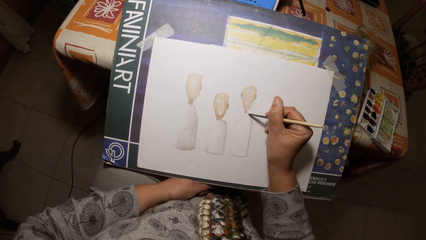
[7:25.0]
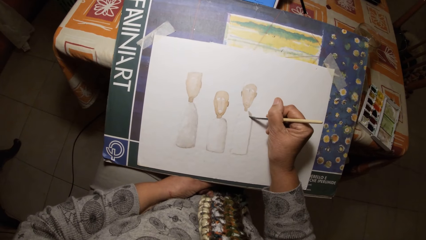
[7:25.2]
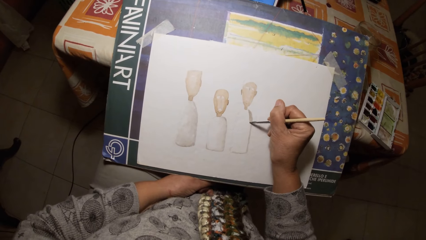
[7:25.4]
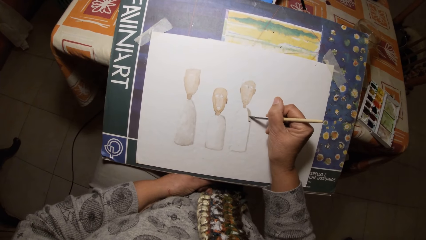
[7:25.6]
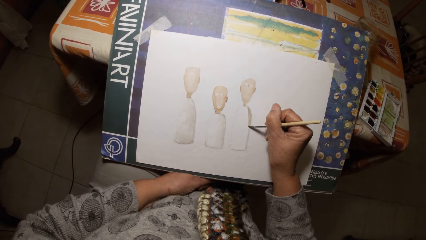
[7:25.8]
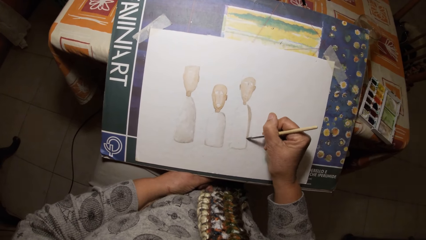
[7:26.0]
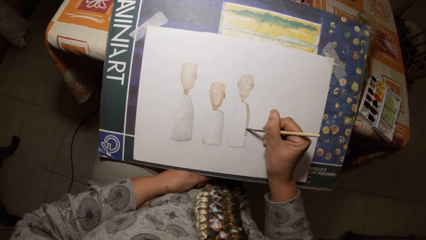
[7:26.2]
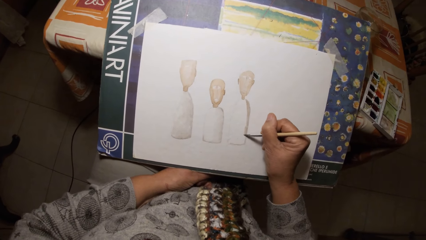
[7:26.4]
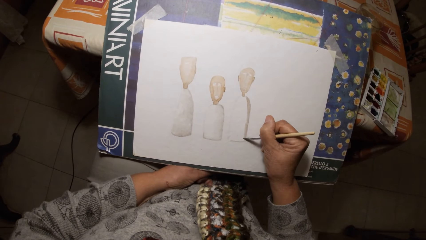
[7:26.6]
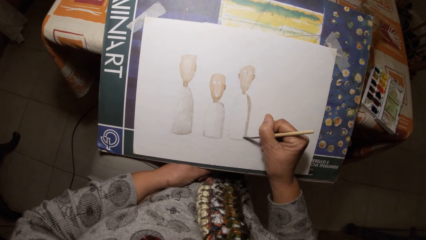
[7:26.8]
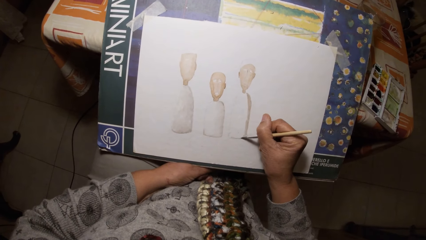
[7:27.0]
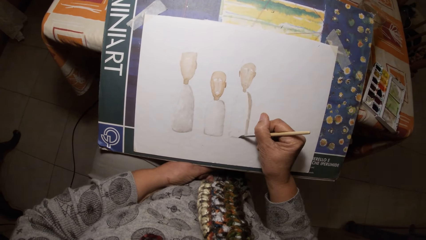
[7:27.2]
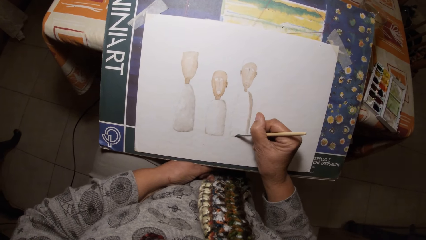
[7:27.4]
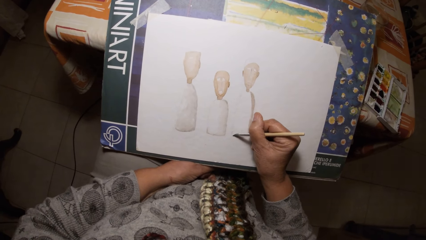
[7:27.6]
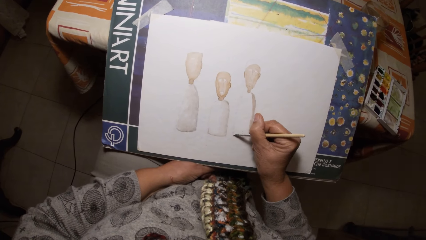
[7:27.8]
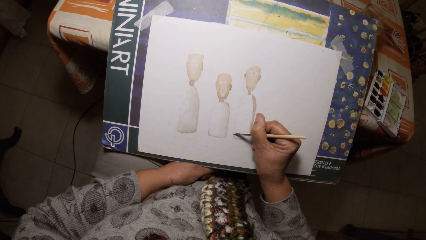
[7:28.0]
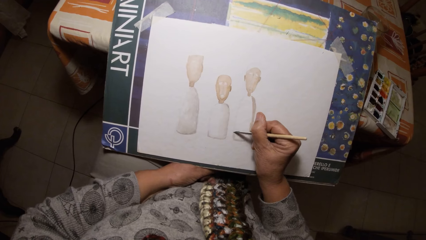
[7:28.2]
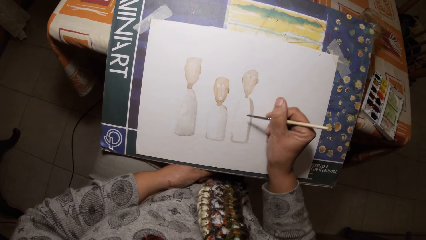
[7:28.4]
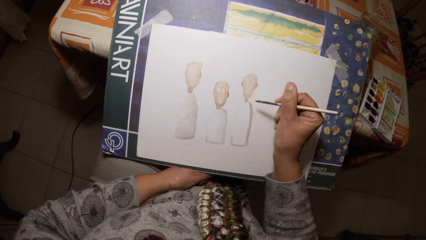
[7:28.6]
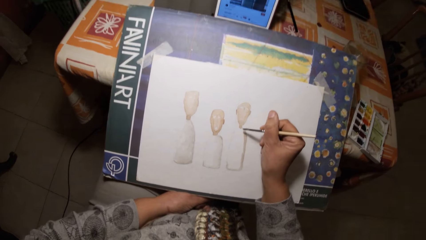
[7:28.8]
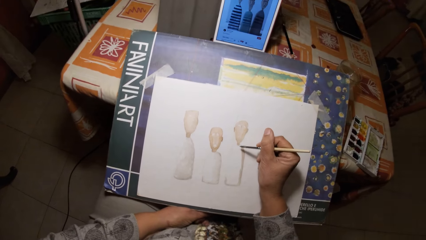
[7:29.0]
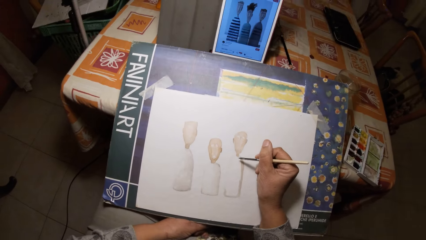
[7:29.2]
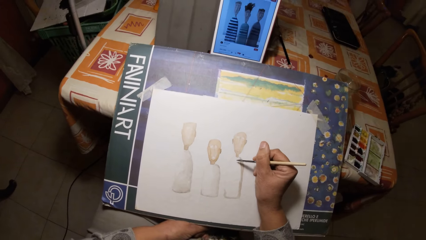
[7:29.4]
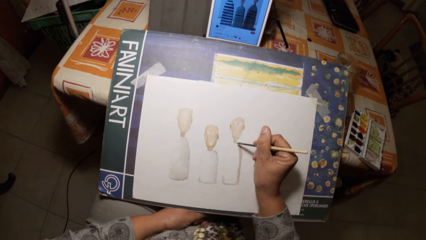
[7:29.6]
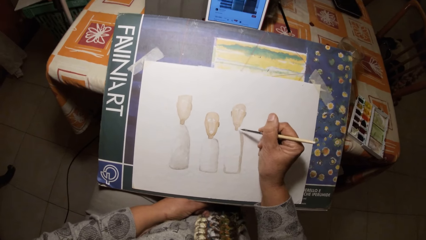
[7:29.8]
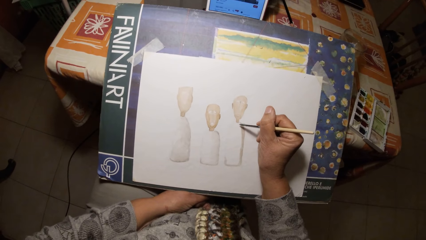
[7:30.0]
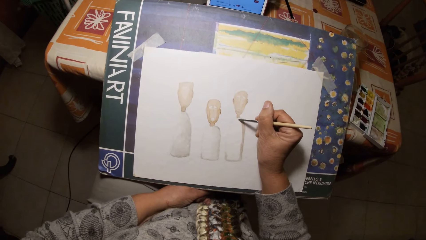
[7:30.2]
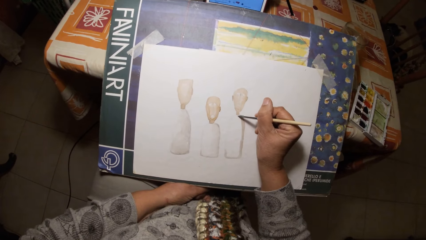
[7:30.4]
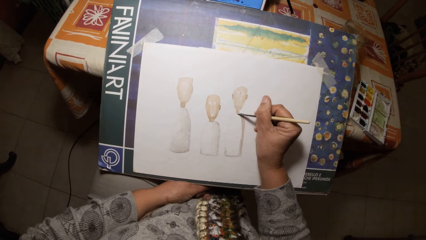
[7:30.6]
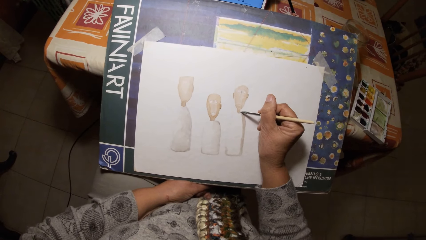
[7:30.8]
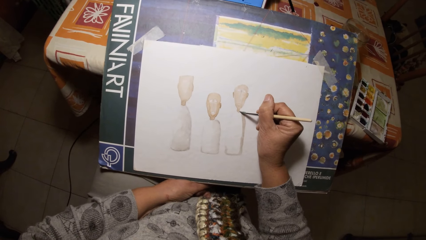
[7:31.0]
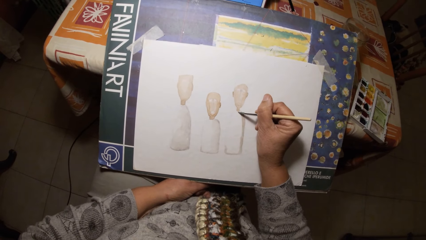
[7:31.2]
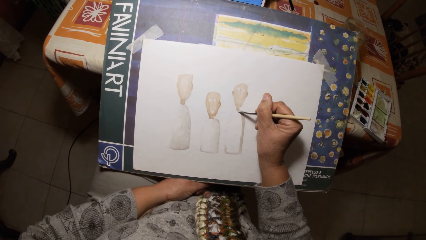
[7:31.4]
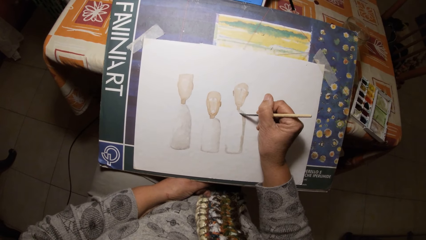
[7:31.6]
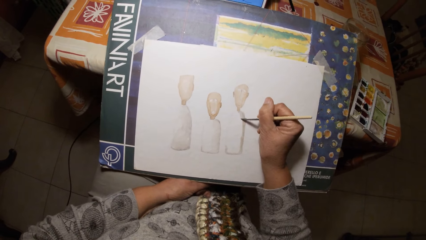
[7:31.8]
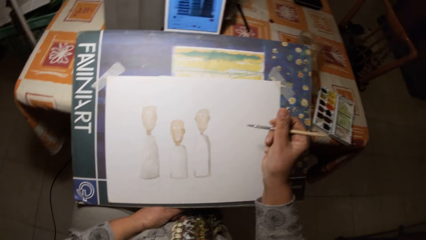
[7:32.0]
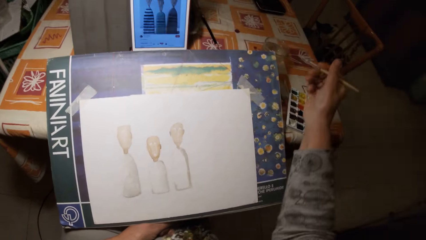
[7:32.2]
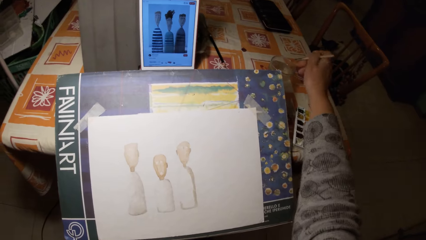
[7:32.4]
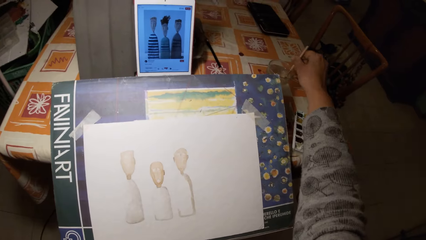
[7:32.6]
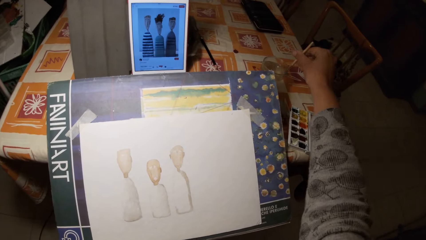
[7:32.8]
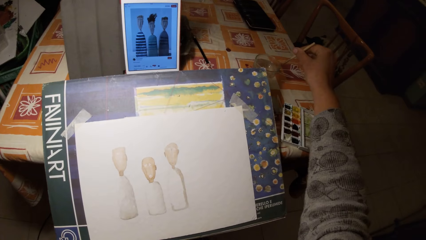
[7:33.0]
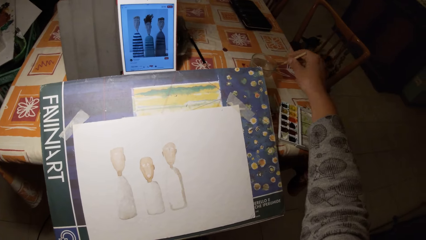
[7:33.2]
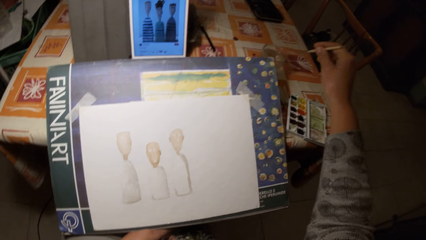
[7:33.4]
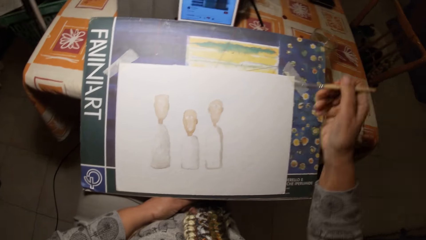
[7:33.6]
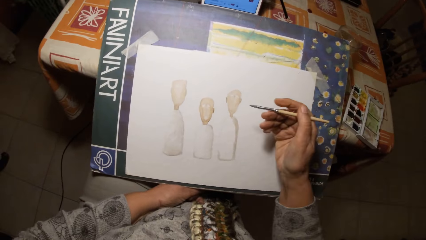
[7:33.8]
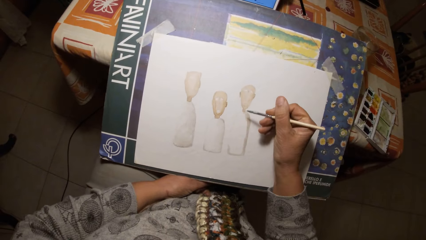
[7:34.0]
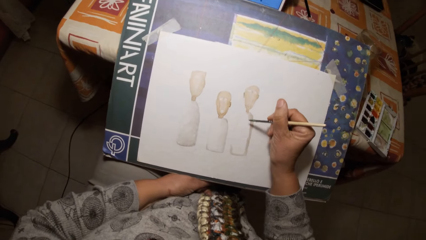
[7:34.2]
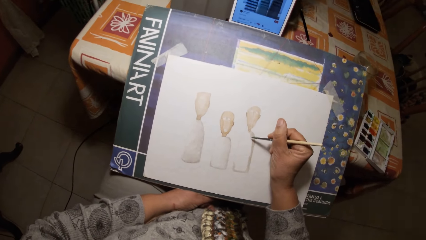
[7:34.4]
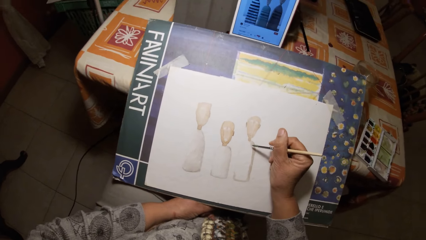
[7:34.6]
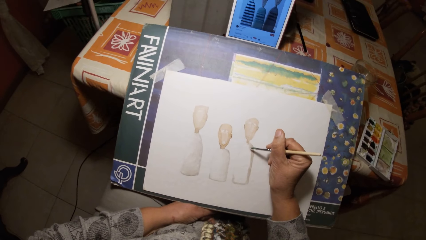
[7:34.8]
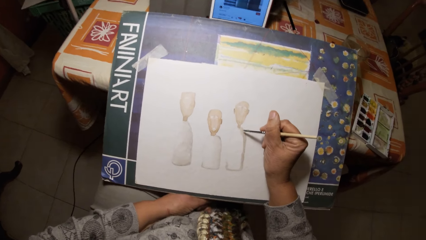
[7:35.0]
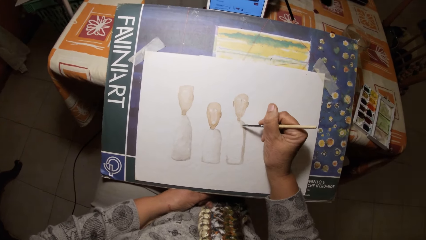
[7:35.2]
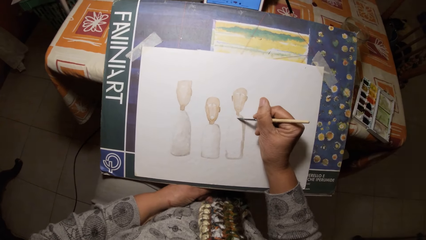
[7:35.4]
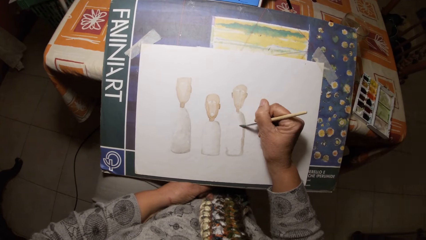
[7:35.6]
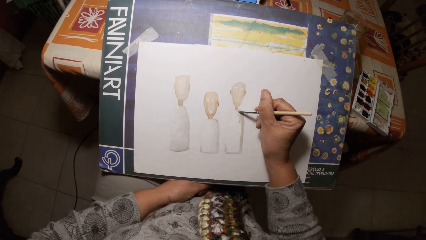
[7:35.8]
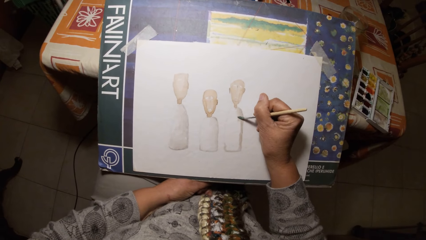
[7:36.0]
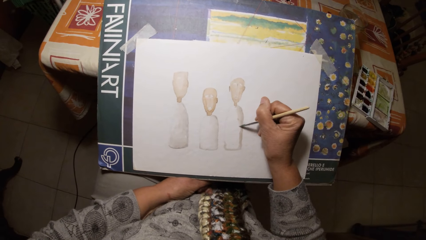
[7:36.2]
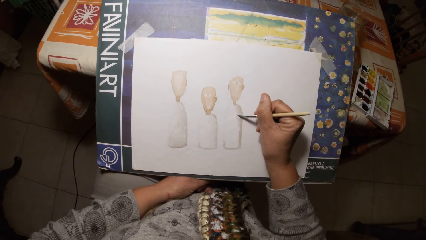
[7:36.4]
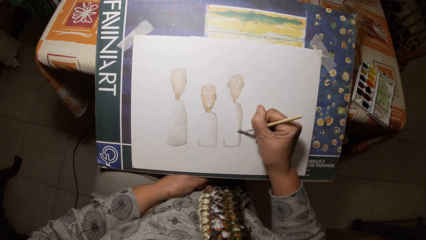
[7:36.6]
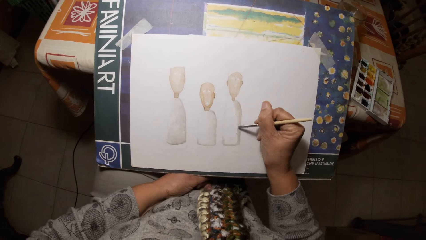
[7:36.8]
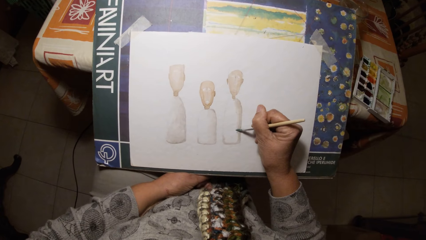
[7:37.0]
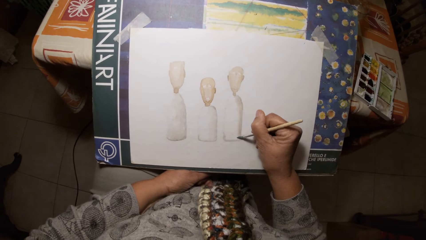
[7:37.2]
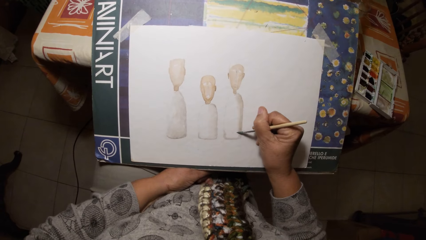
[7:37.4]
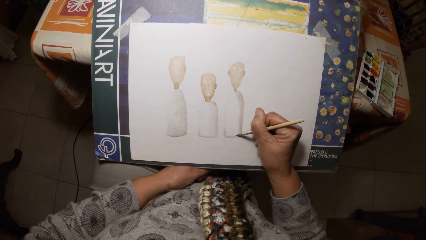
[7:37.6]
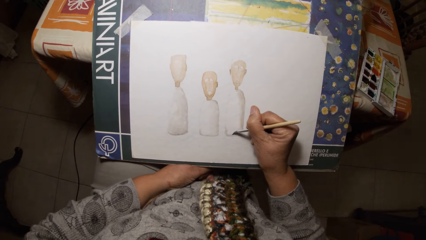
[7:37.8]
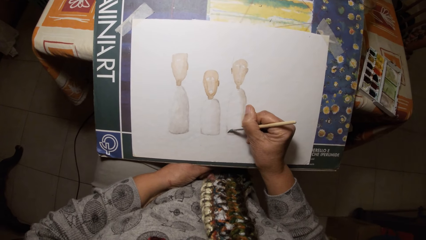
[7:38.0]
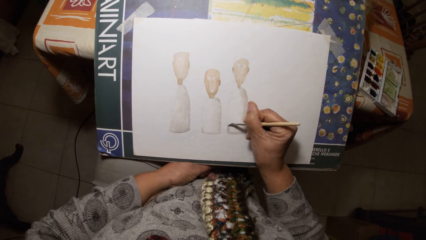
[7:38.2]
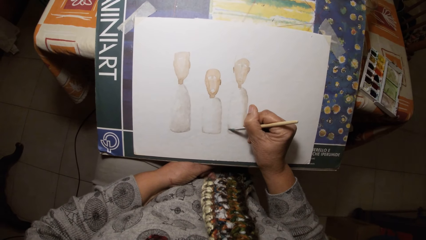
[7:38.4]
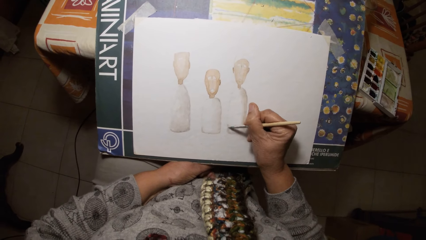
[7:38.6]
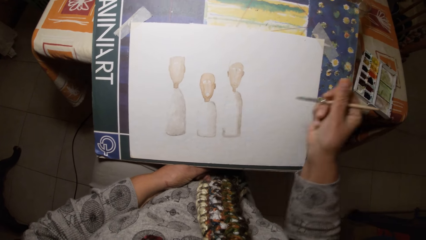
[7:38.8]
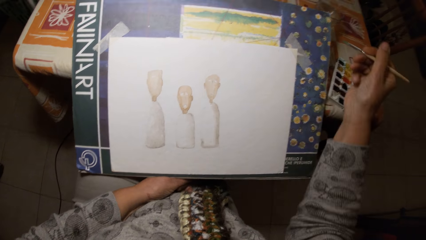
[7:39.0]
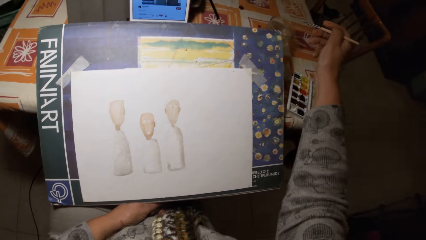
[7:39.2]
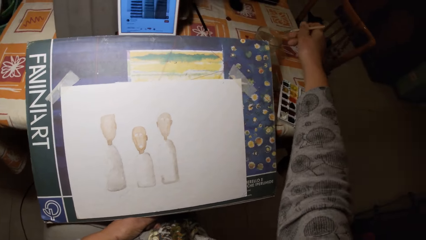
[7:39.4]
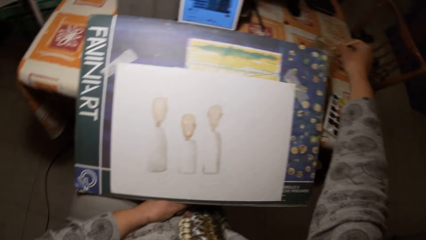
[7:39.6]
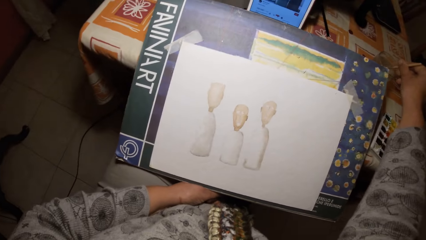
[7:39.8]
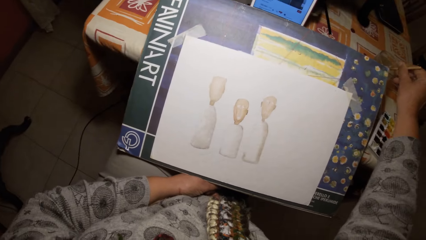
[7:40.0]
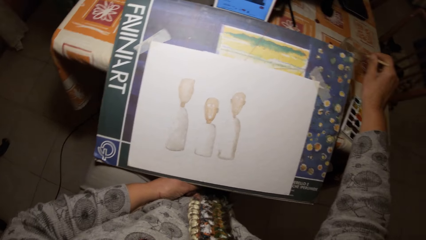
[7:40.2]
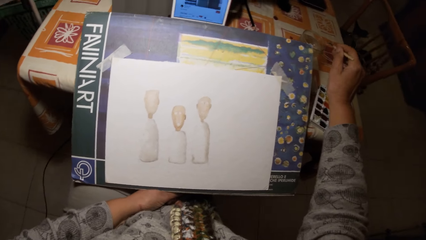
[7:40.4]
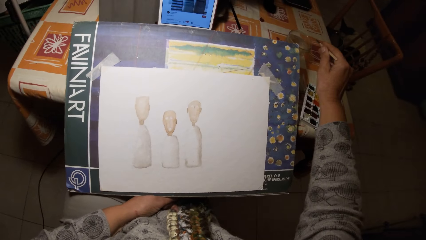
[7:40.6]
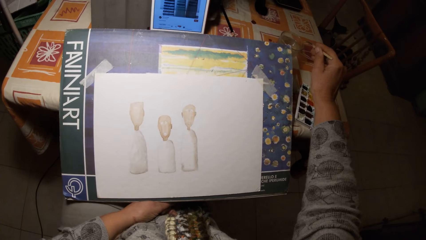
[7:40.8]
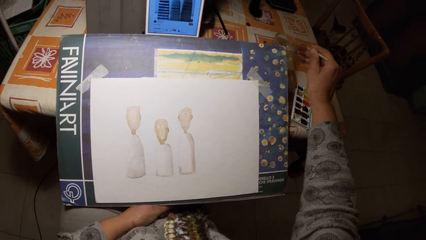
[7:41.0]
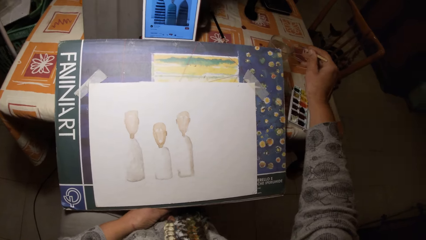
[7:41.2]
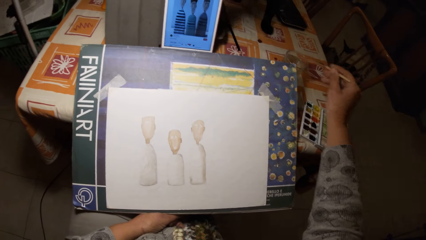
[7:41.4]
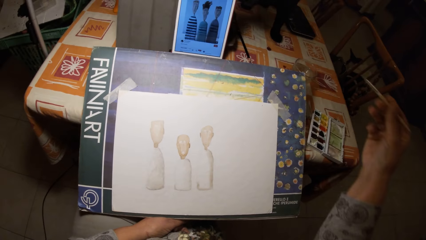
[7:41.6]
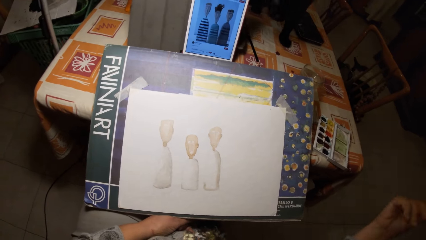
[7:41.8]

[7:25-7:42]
The camera wearer takes paint from a watercolor set with the paintbrush. They paint the drawing. They dip the paintbrush into the water in the glass cup. They clean the paintbrush on the glass cup. They paint on the paper with the paintbrush. They dip the paintbrush into the water in the glass cup. They shake the paintbrush.
